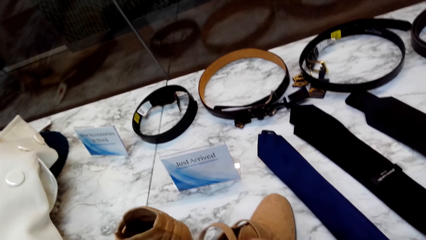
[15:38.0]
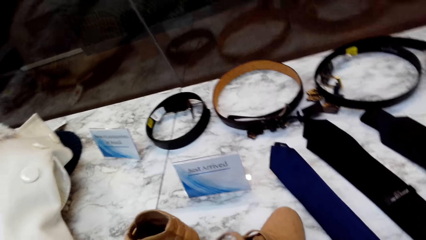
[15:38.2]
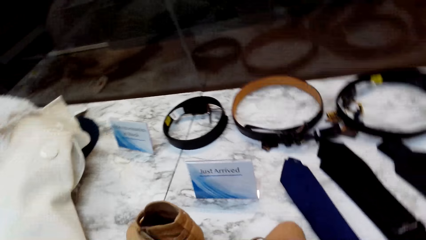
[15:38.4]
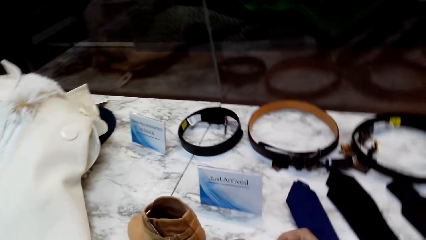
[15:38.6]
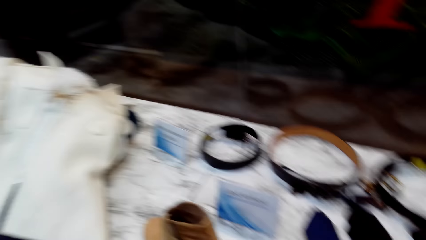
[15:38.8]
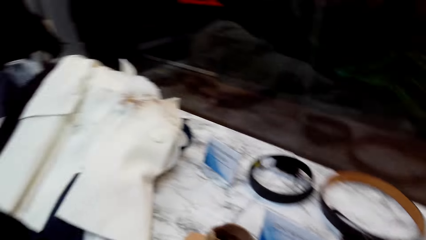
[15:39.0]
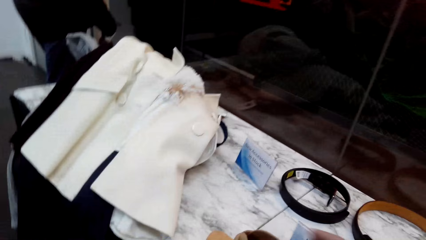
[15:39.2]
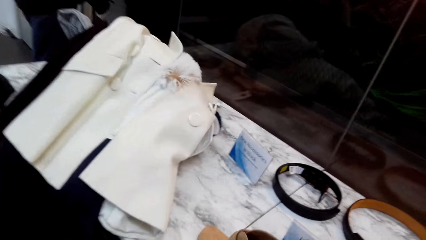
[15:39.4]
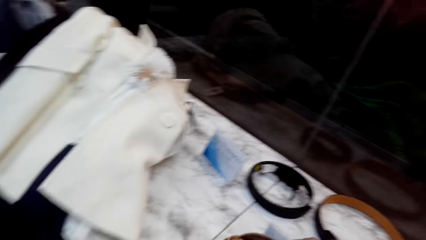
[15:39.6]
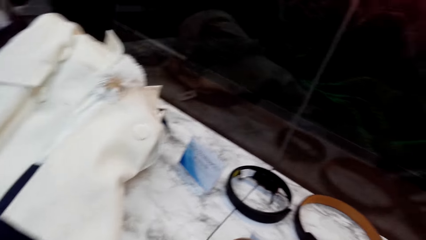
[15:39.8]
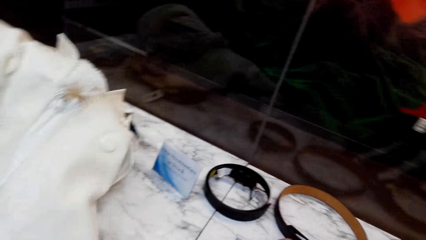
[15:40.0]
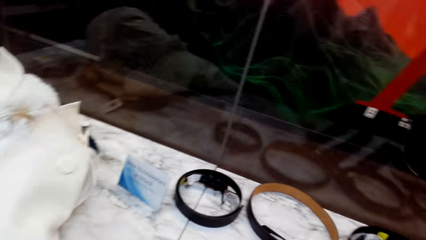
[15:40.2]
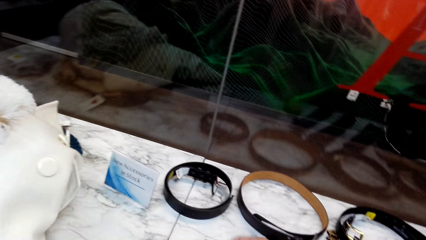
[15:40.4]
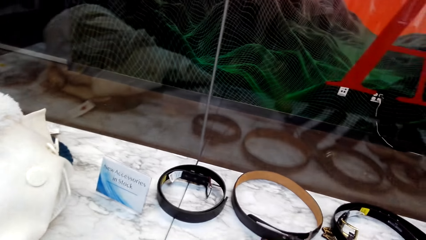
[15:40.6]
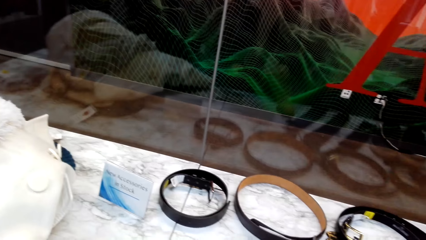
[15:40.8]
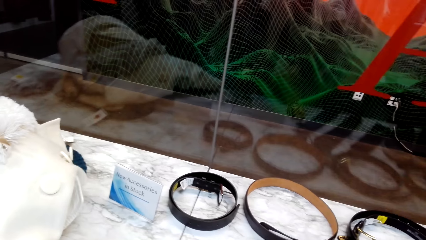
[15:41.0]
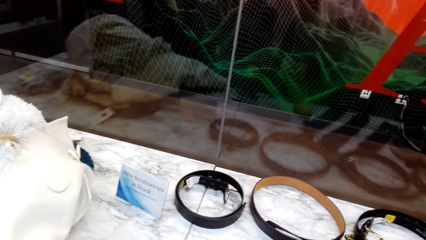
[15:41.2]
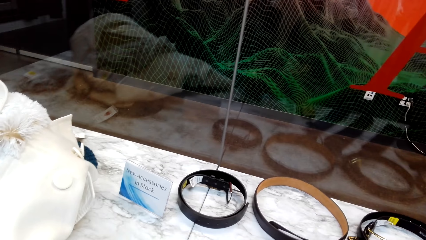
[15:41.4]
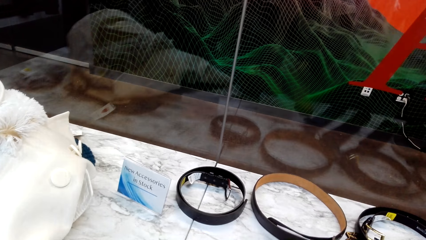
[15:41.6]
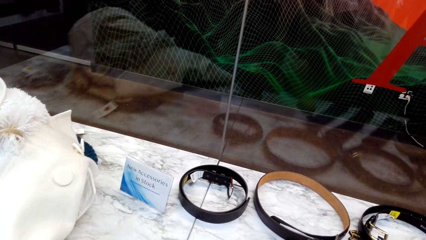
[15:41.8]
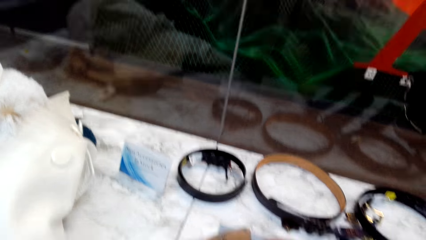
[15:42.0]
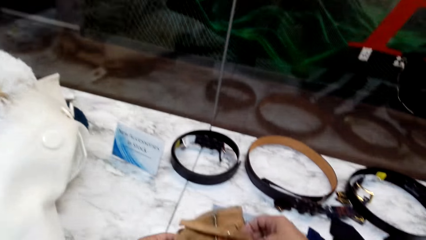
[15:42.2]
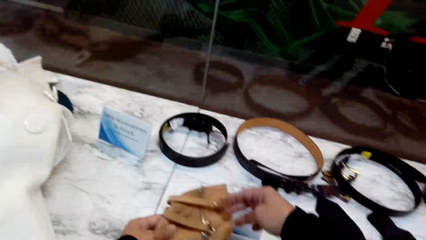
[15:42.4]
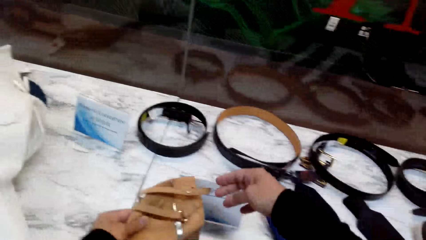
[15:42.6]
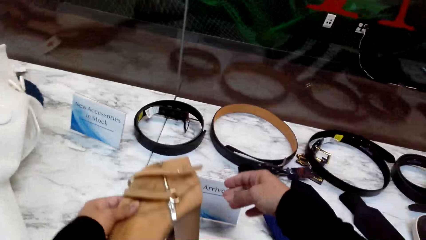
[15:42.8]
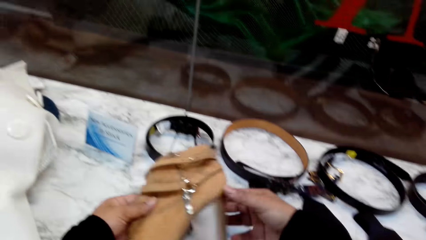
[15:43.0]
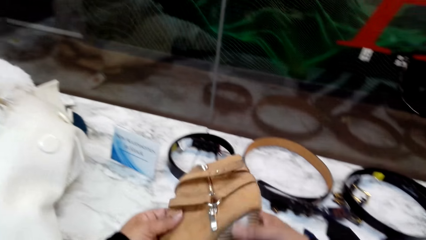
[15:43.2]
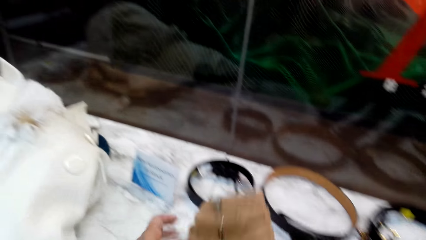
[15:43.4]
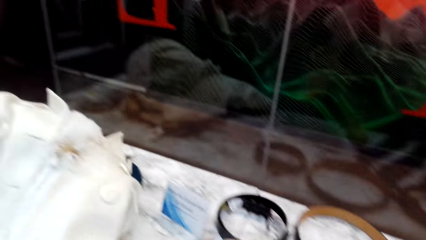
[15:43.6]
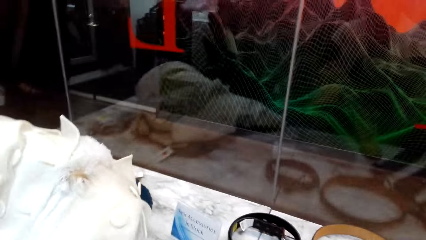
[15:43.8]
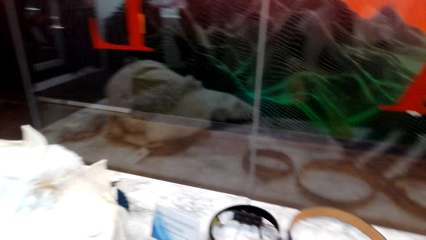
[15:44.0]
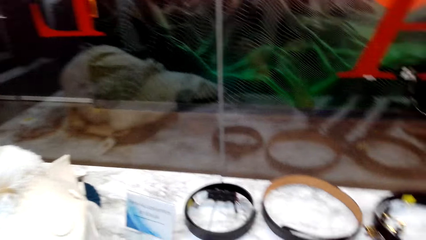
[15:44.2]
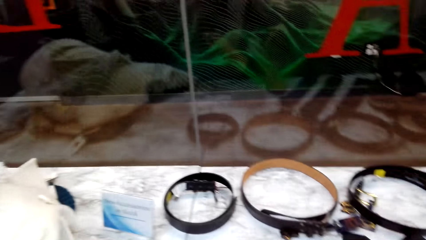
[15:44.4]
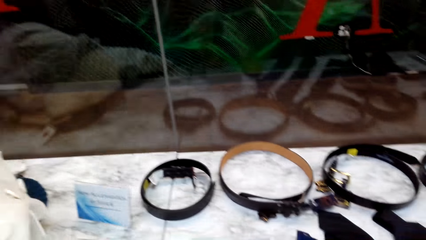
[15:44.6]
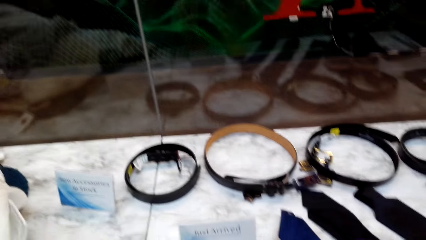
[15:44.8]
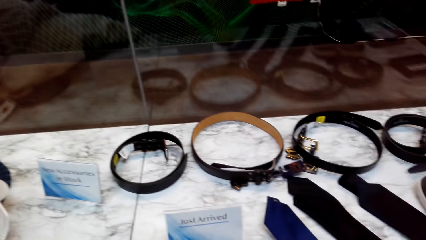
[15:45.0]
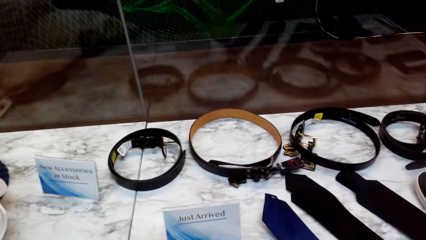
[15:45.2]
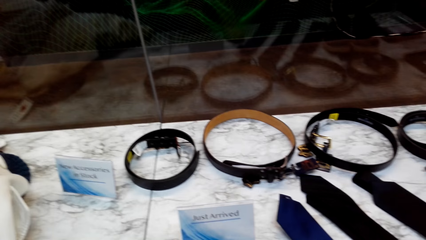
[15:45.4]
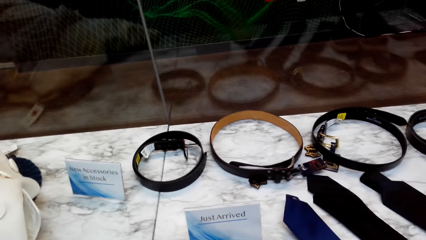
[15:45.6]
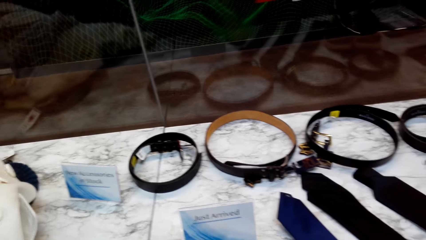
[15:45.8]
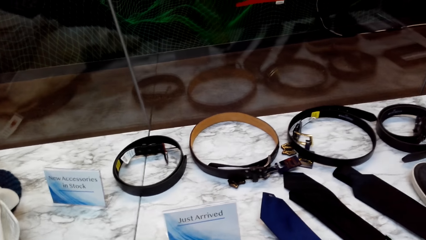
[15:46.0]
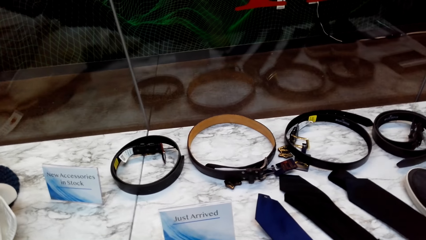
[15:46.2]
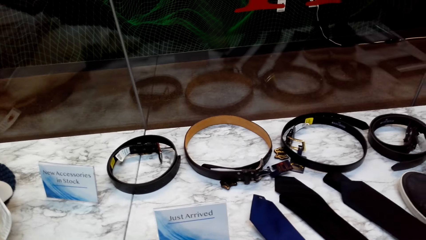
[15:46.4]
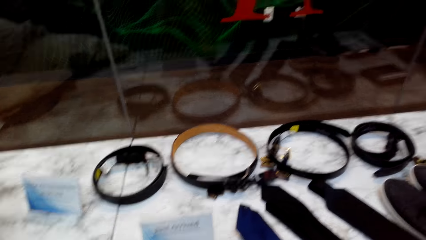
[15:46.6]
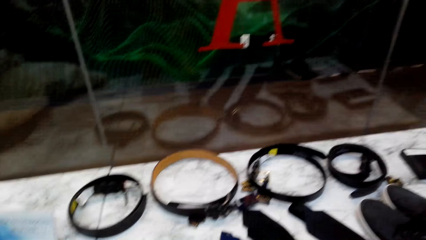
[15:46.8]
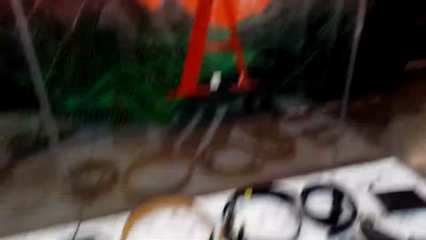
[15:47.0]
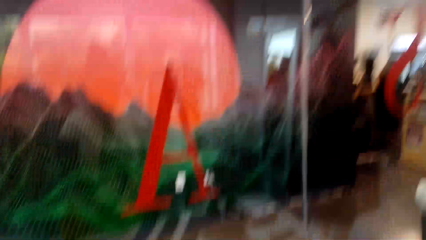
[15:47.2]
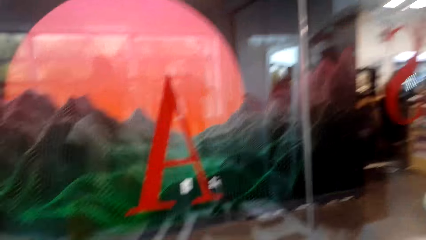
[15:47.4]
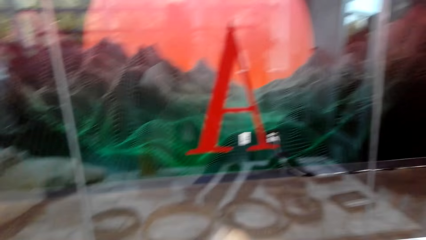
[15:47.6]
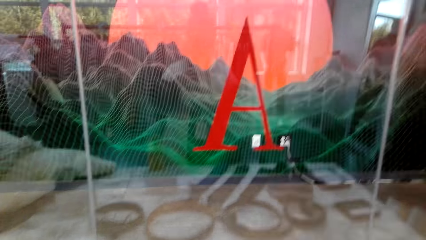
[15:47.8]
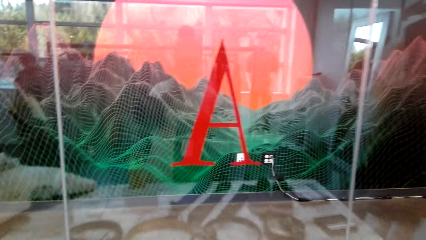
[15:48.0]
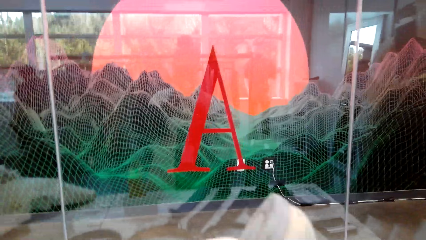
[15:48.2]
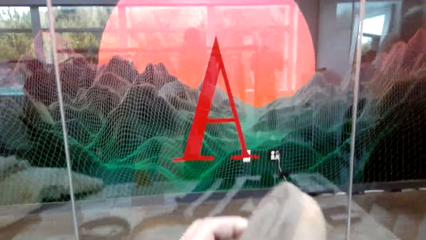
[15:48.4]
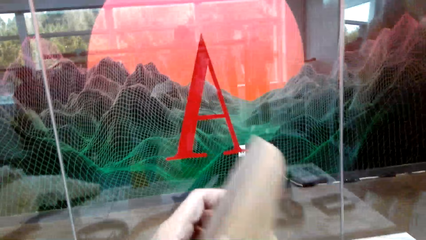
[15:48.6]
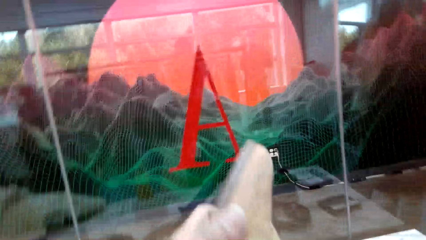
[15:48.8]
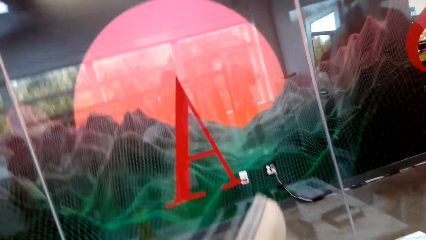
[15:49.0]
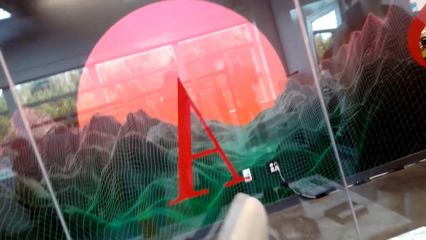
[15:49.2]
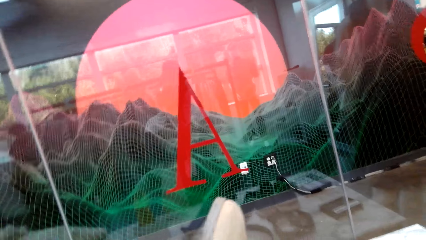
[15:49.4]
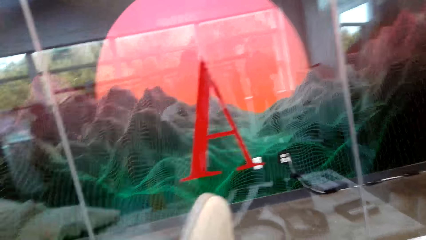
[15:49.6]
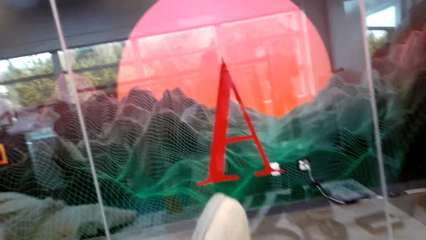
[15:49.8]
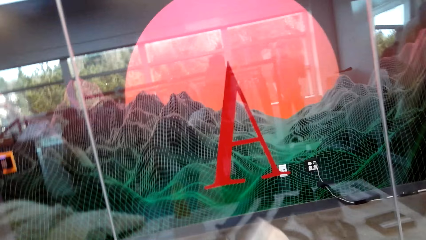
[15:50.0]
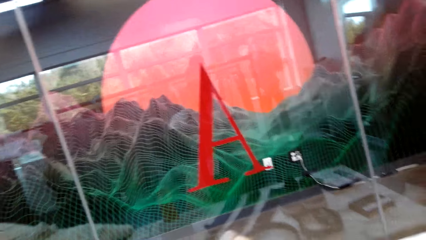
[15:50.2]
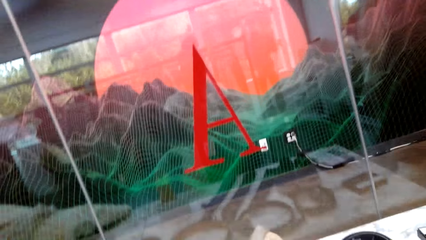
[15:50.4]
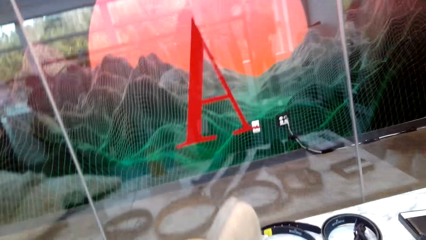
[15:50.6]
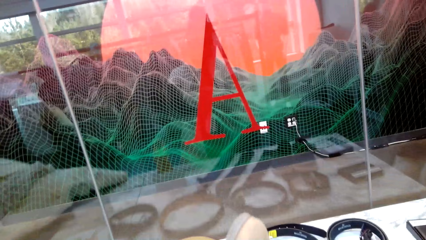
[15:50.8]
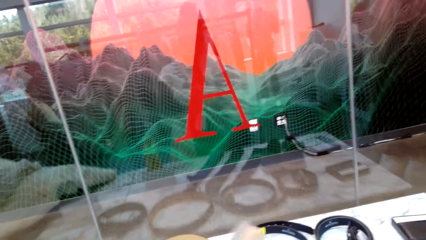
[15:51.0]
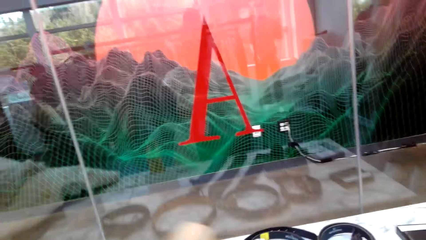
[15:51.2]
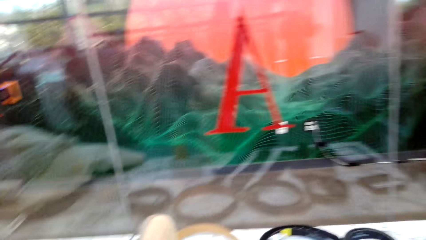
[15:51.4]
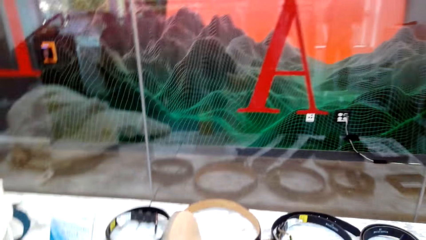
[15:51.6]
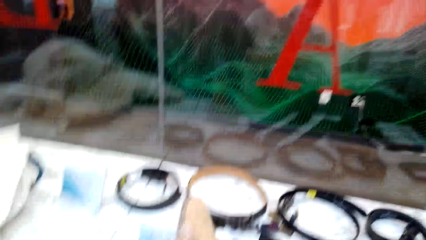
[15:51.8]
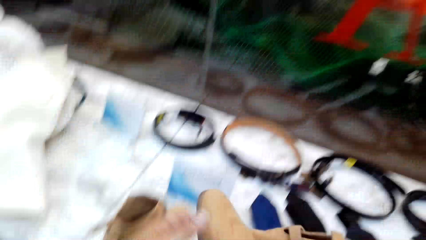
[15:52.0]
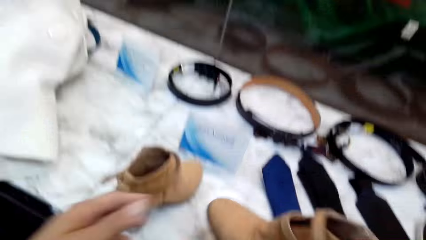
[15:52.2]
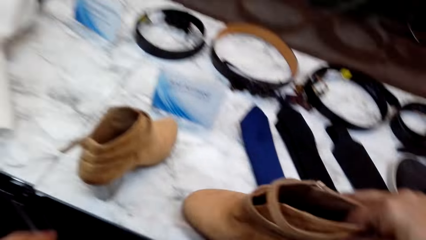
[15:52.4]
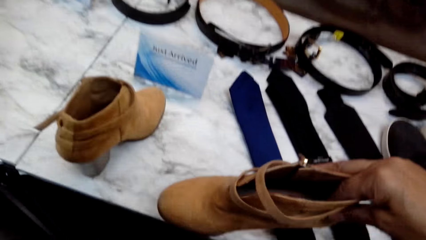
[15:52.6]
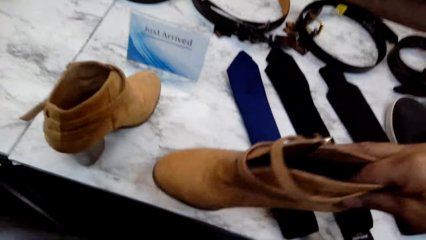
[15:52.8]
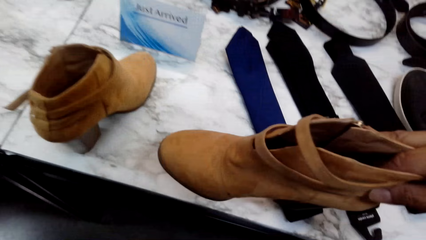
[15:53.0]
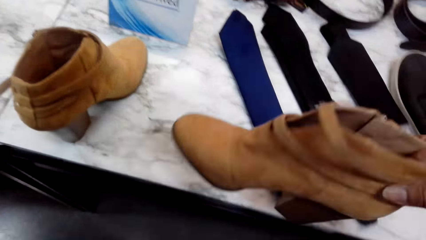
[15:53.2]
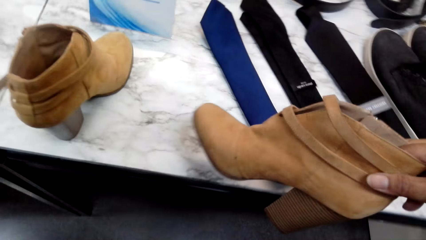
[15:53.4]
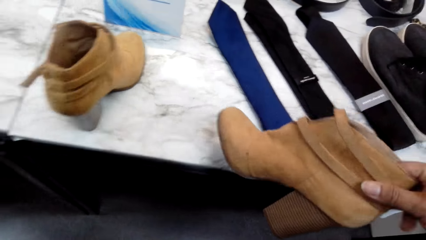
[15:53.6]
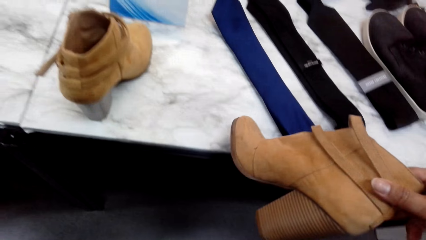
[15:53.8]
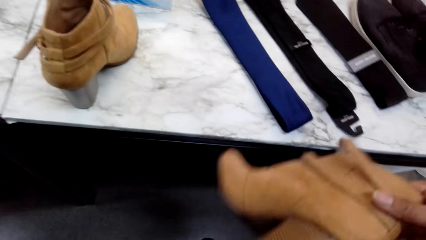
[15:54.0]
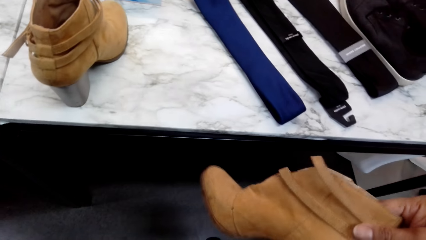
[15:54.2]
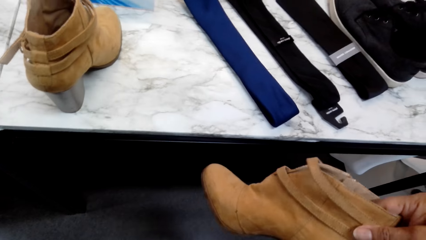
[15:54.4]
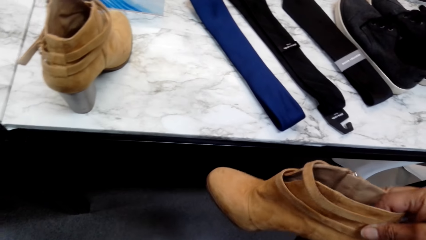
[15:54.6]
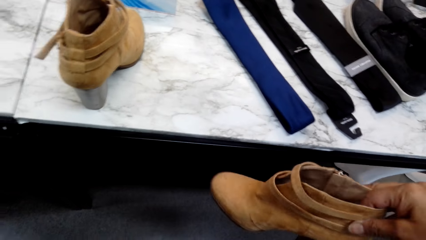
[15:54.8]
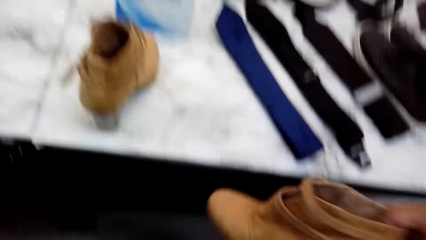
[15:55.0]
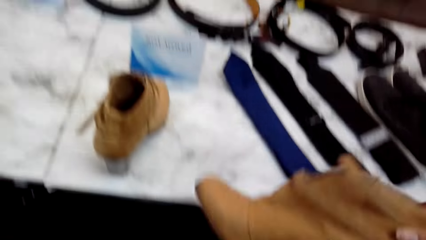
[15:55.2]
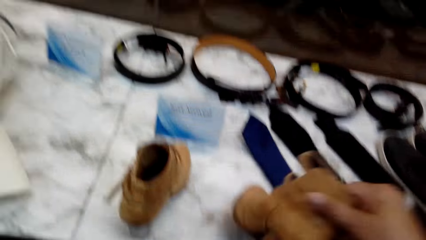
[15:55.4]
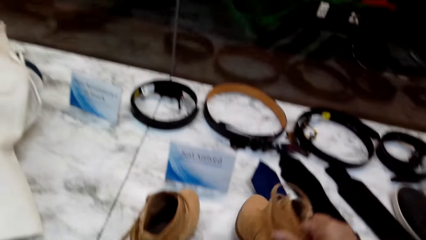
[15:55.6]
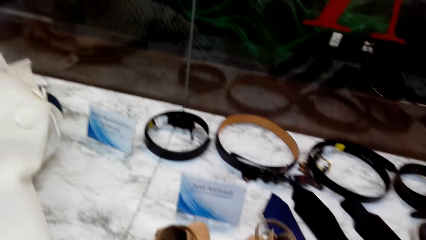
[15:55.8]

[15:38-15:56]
The camera wearer picks up an ankle boot. They look at the ankle boot. They put the ankle boot down. They pick up the ankle boot. They look at the ankle boot.
